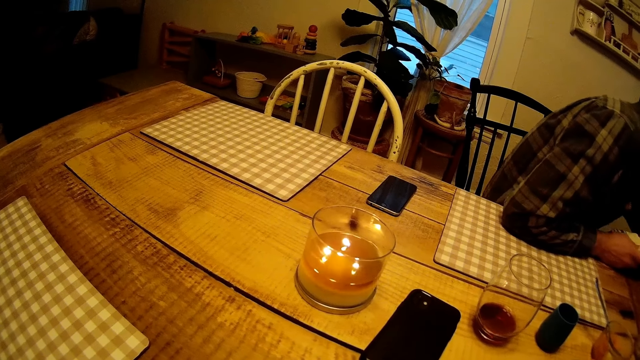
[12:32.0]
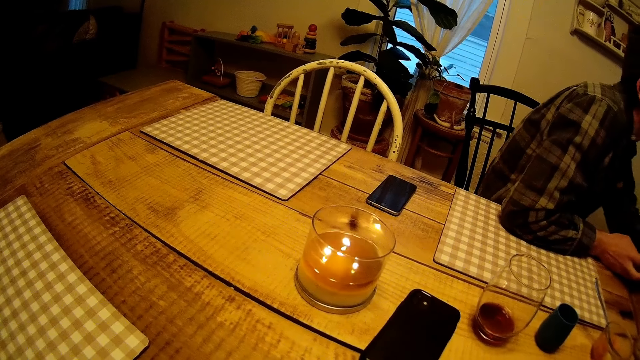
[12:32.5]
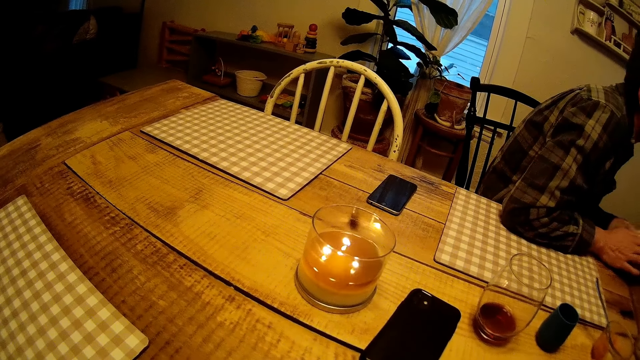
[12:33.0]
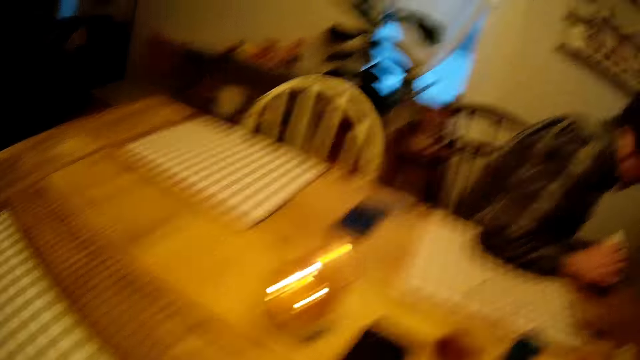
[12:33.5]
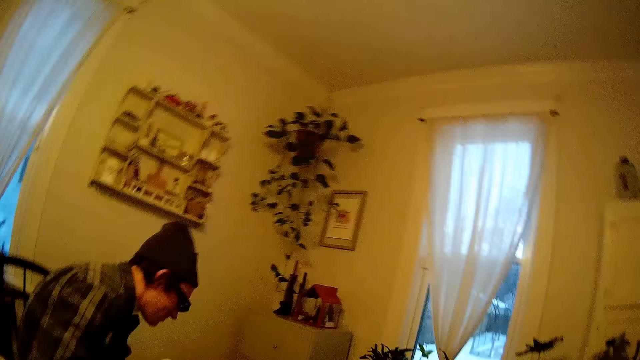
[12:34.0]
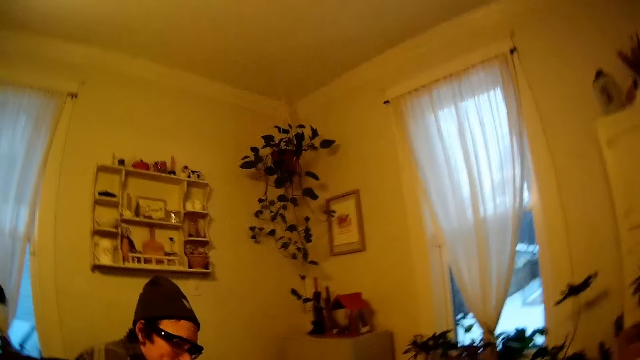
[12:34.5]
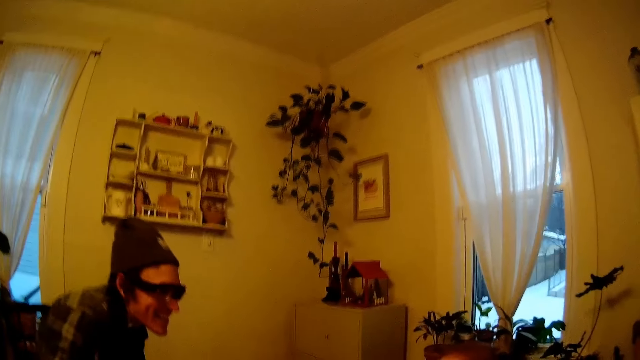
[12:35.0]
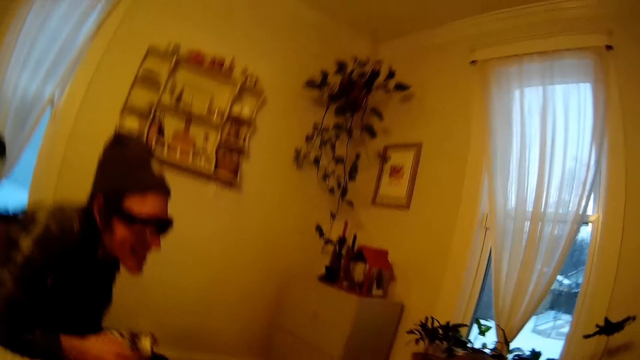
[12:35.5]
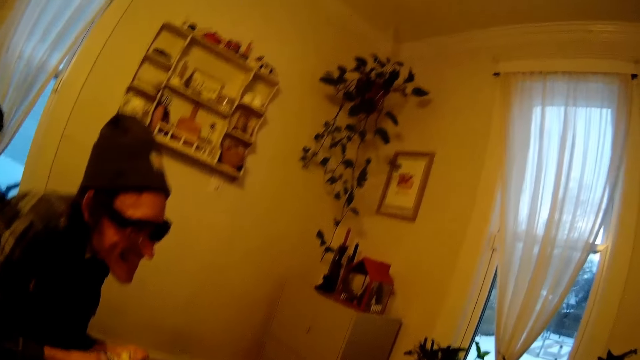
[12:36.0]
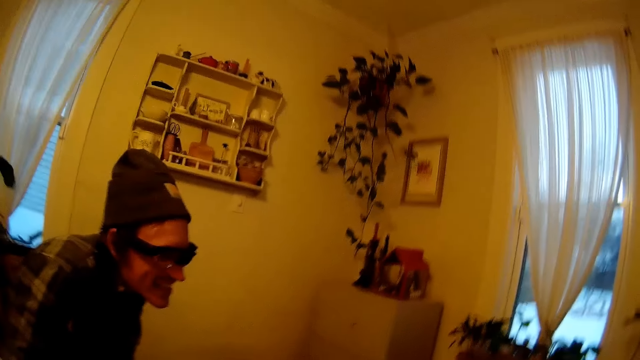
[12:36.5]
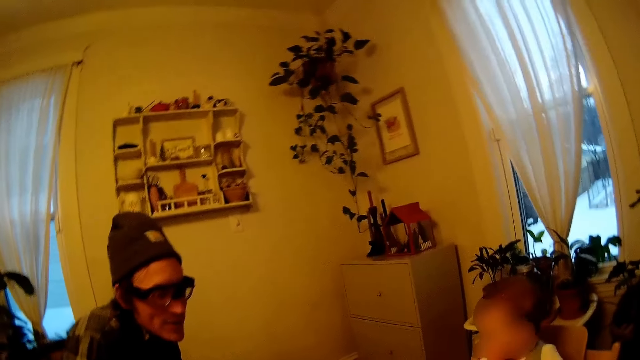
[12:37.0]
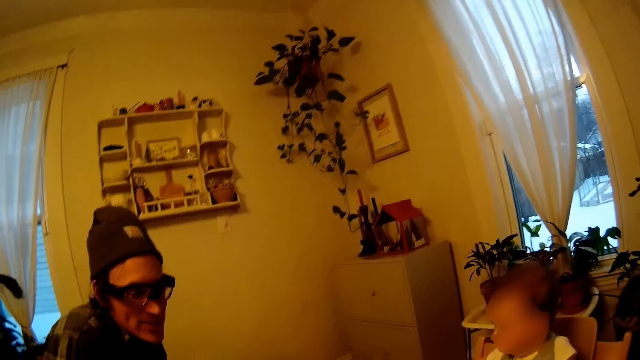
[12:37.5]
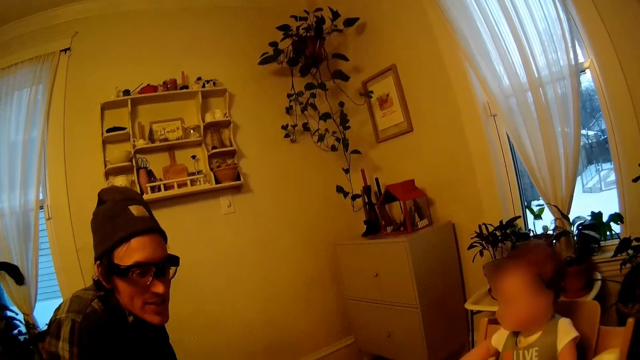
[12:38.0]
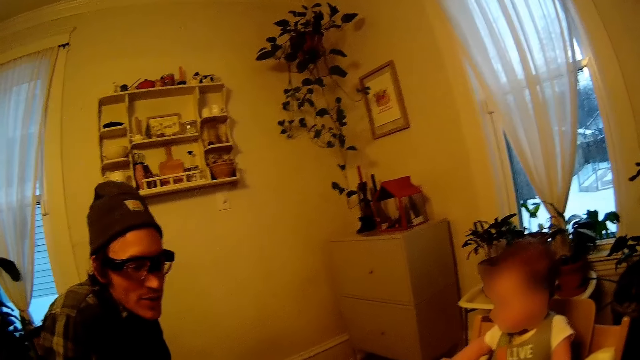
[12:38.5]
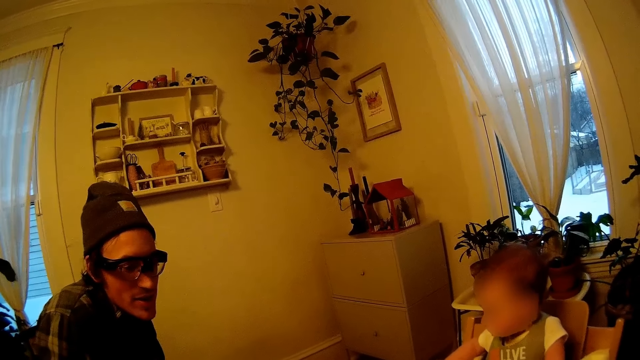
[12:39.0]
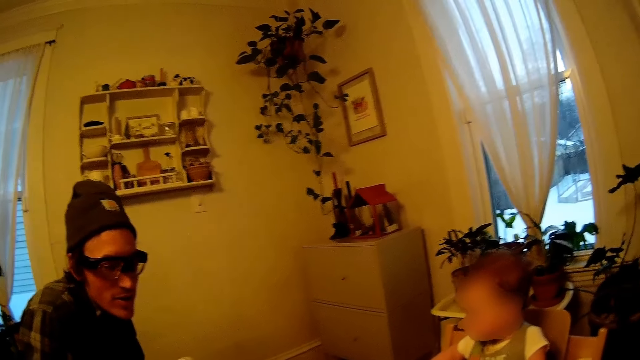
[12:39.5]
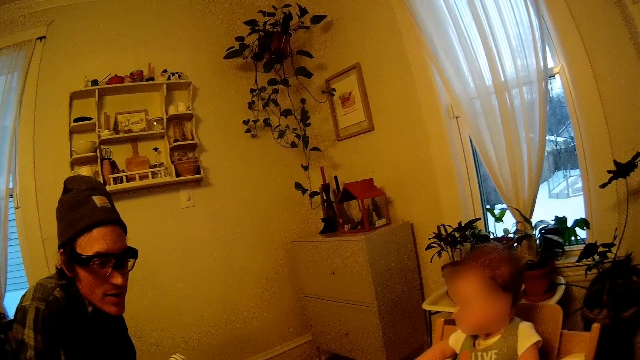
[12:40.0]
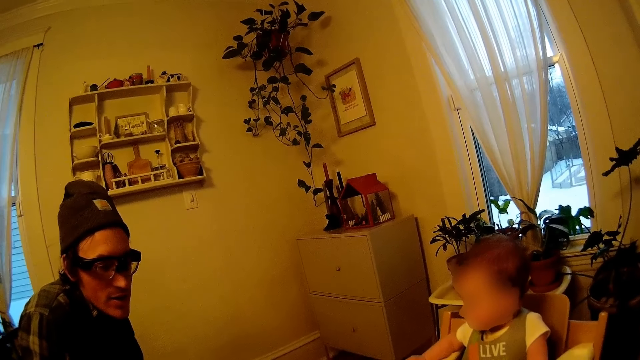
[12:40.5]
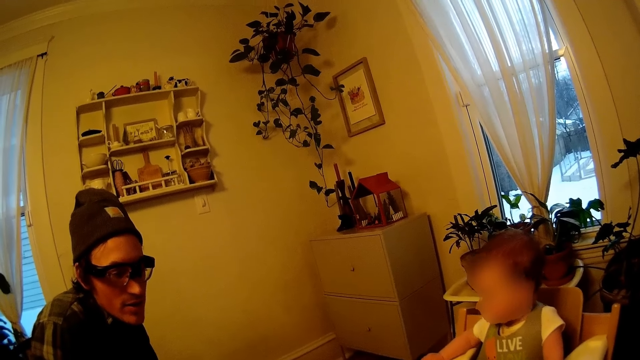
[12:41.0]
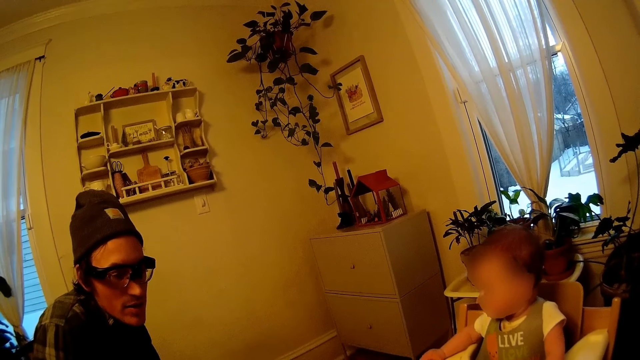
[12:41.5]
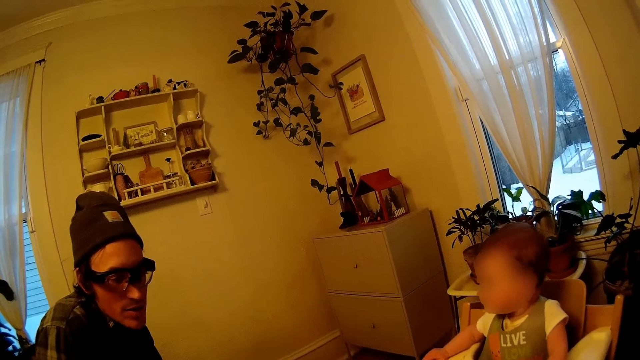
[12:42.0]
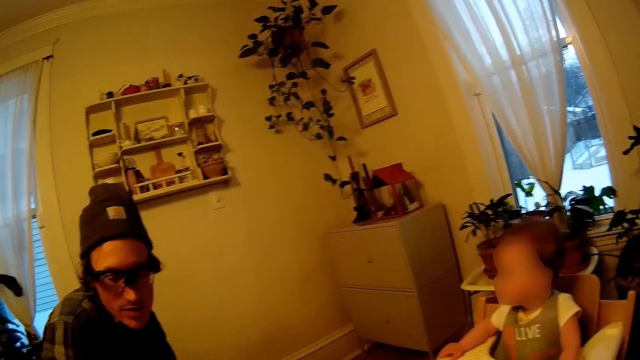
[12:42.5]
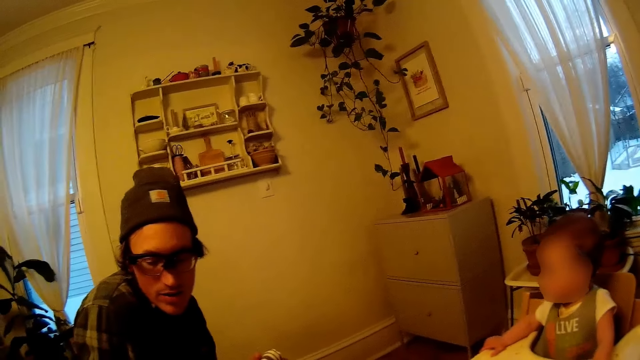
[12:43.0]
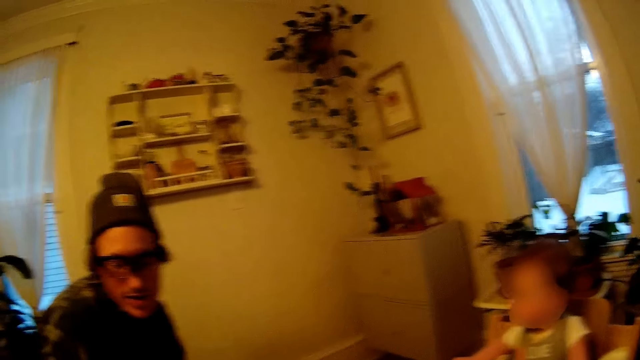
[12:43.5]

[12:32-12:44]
The man holds the handkerchief with both hands. The camera wearer looks around.

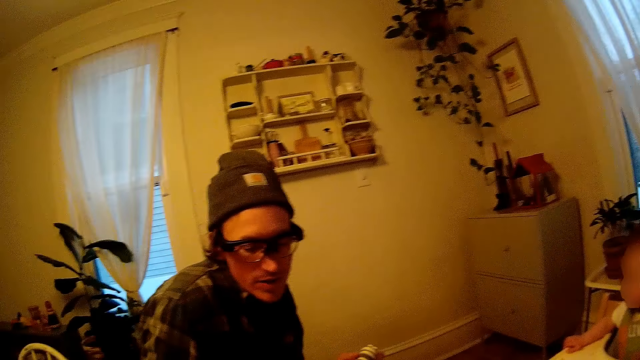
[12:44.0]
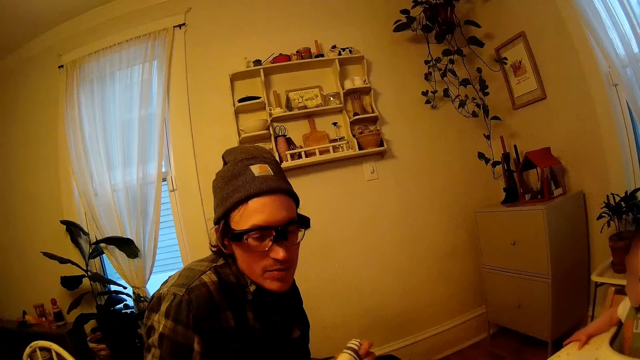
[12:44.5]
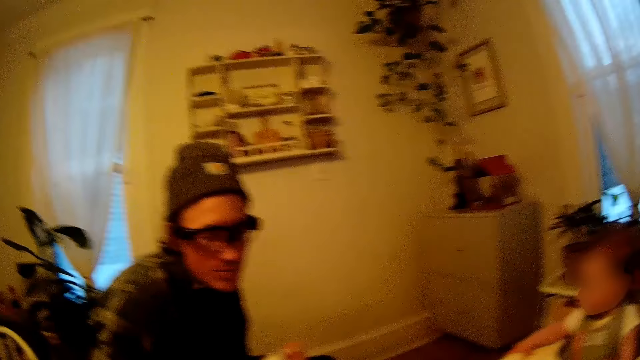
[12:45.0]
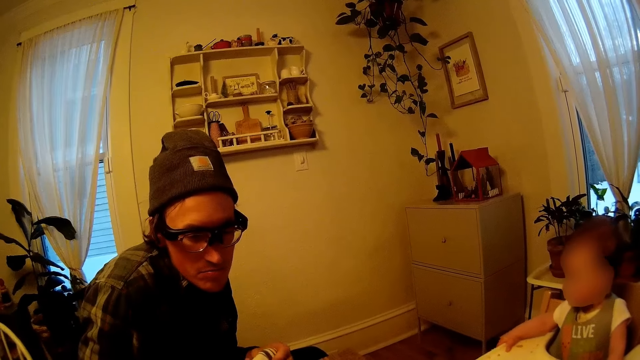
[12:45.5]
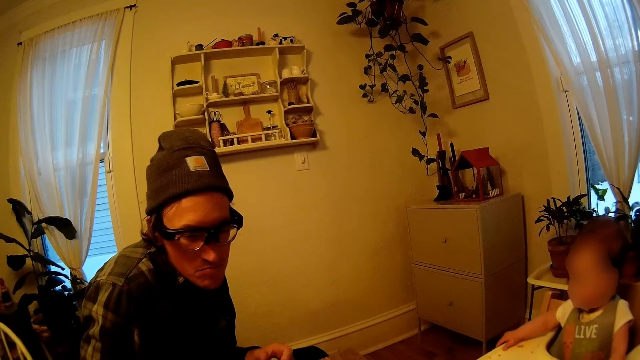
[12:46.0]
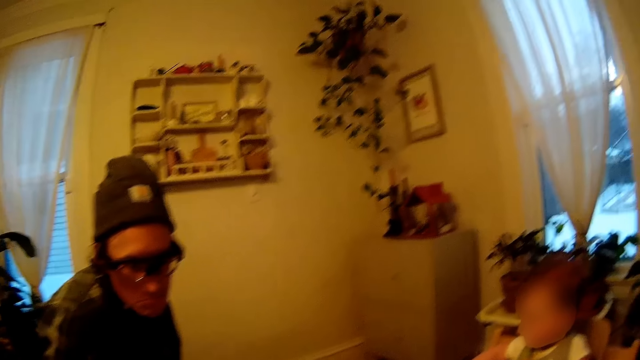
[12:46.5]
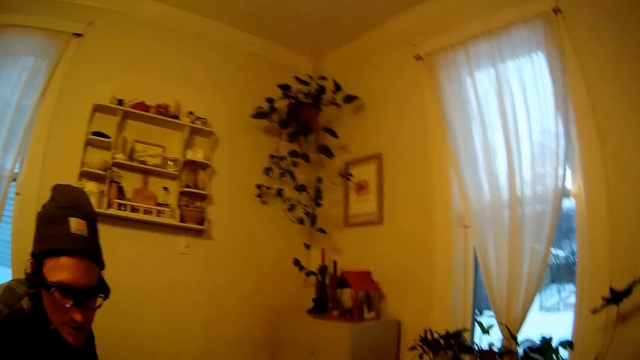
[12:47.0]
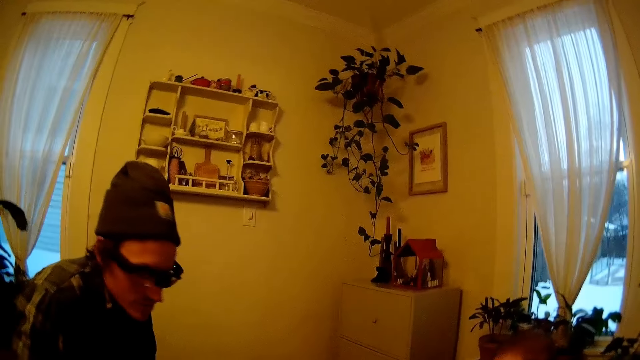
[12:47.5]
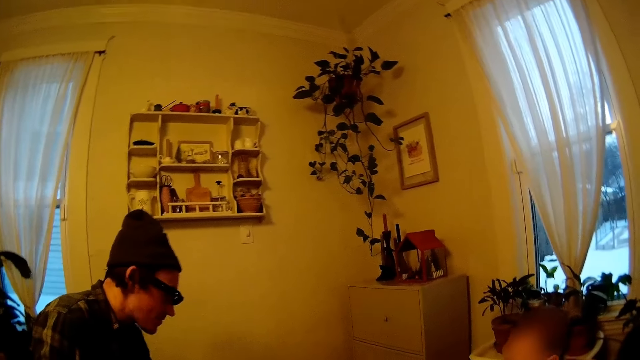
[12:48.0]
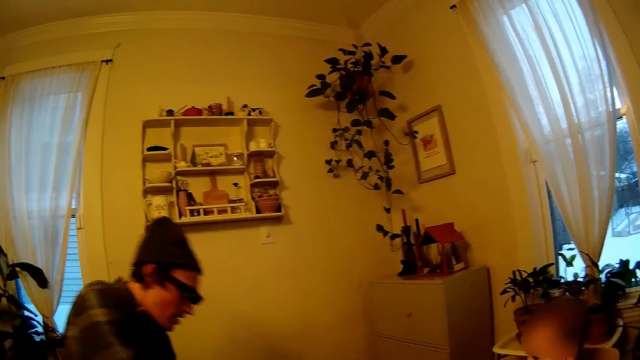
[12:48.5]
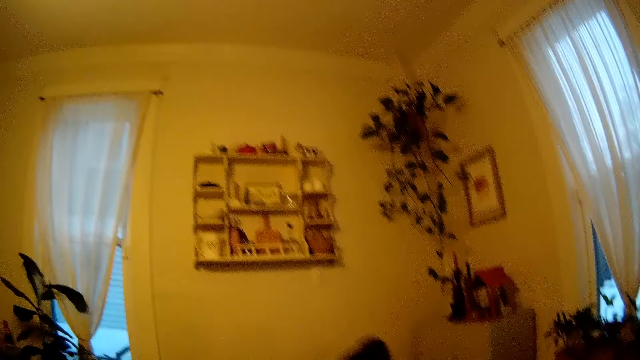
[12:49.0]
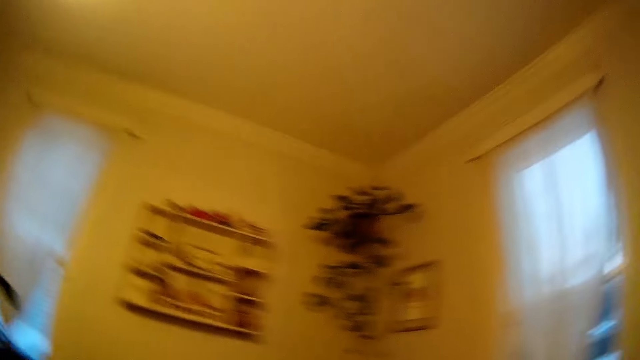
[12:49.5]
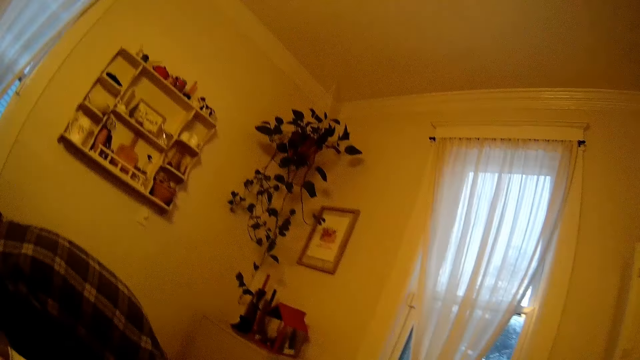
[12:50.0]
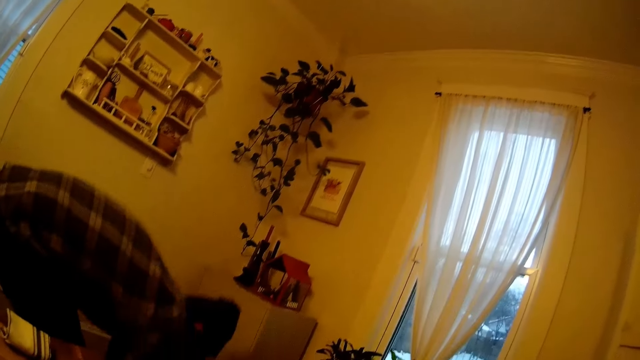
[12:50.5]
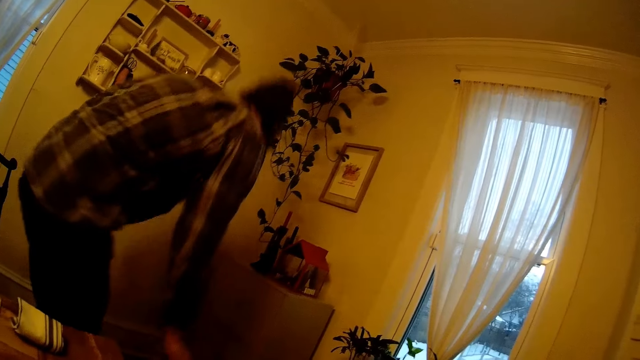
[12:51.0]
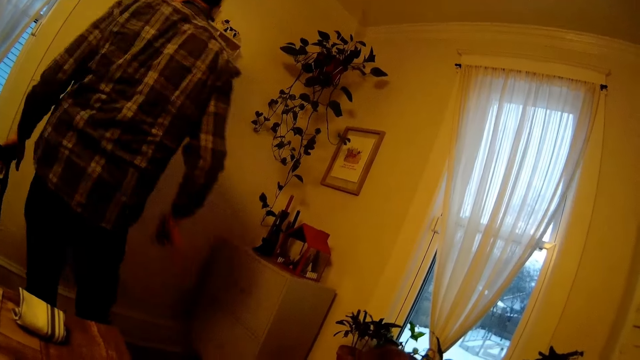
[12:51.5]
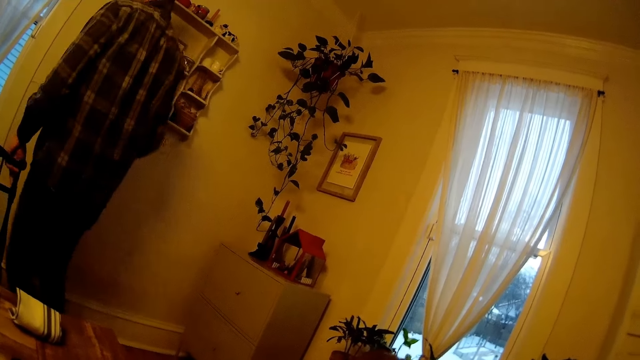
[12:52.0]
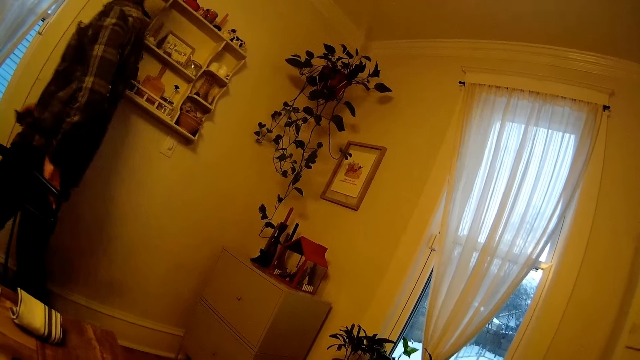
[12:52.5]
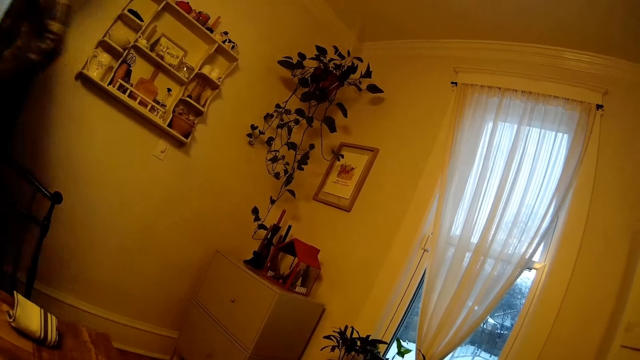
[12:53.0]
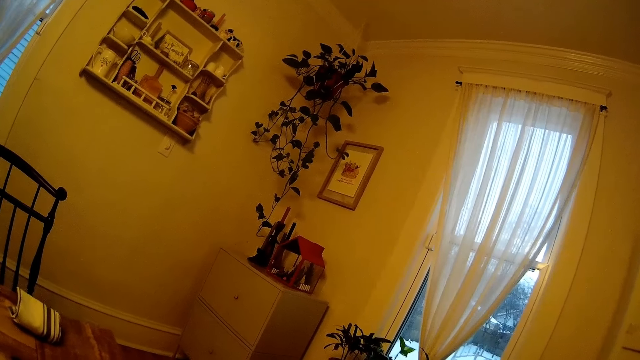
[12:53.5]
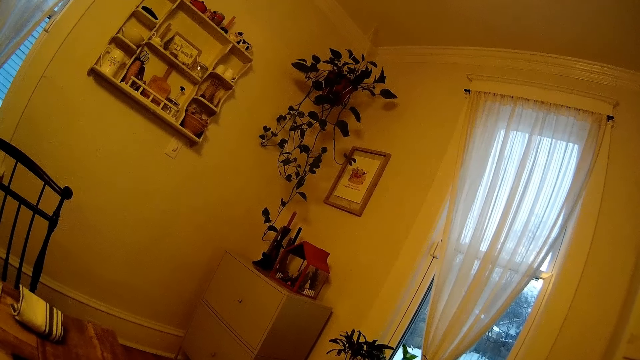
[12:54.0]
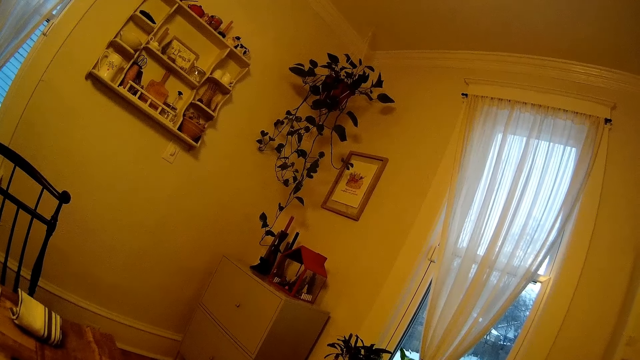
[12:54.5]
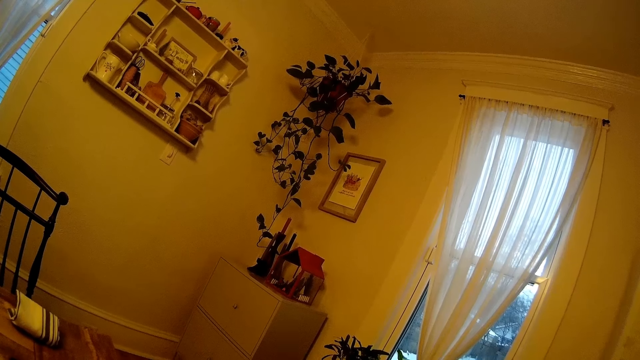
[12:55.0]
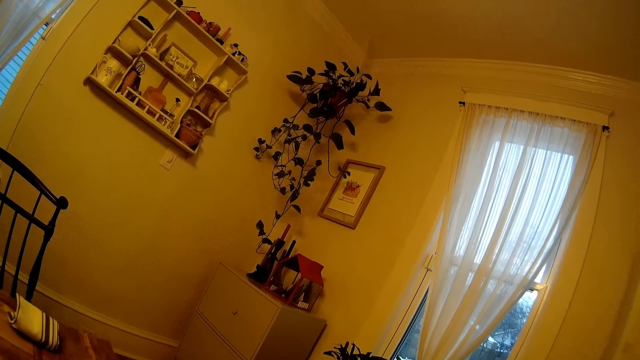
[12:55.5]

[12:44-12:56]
The man shifts the dining chair with his left hand. The man stands. The man walks out of the dining table.
